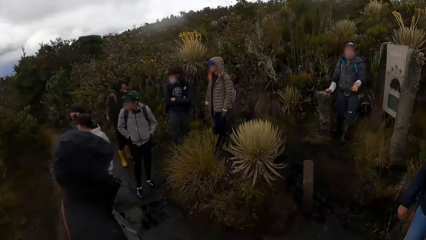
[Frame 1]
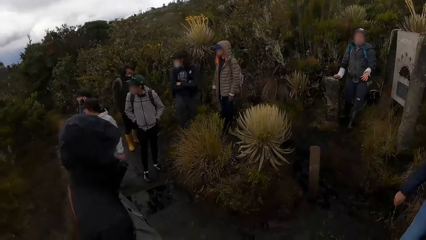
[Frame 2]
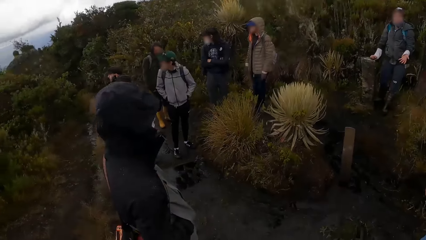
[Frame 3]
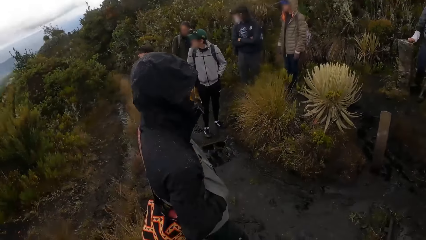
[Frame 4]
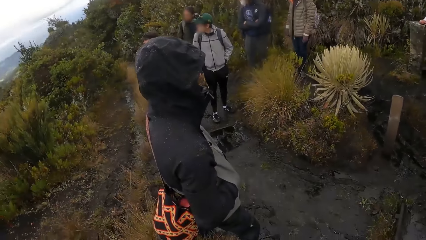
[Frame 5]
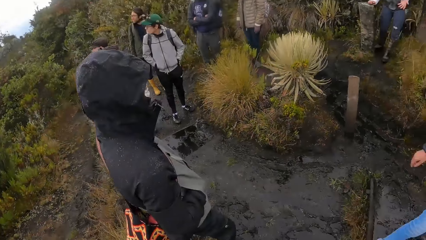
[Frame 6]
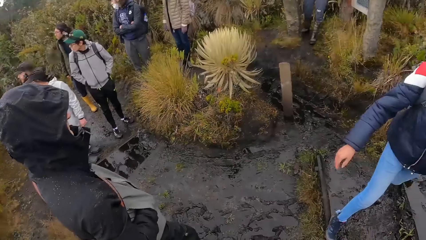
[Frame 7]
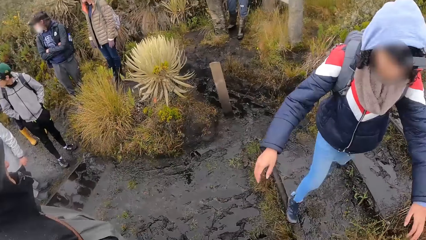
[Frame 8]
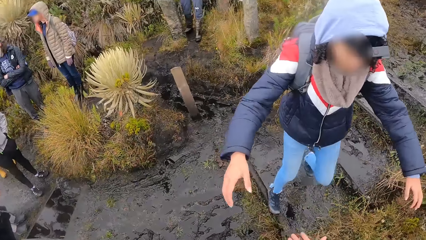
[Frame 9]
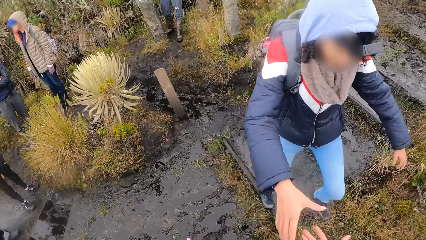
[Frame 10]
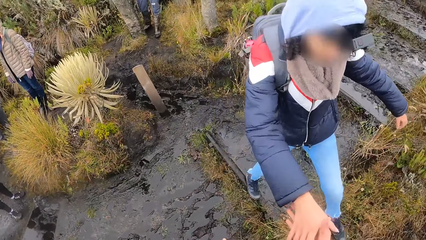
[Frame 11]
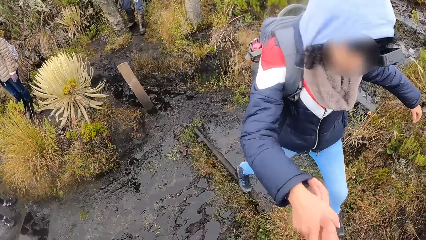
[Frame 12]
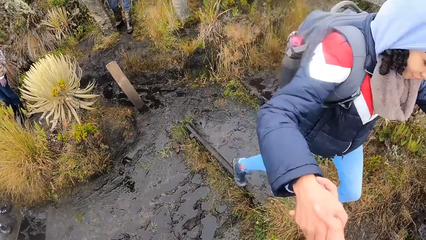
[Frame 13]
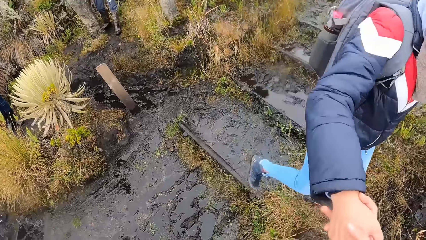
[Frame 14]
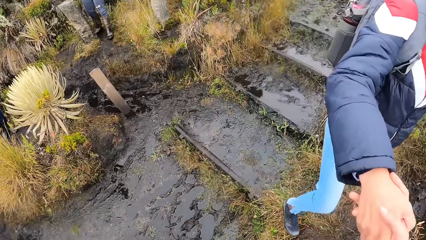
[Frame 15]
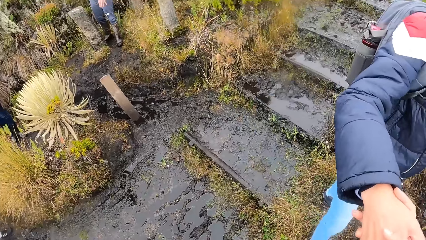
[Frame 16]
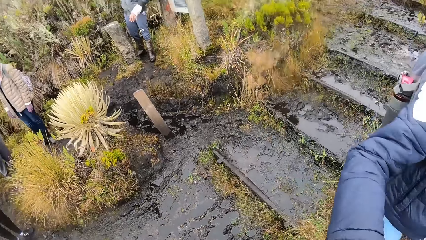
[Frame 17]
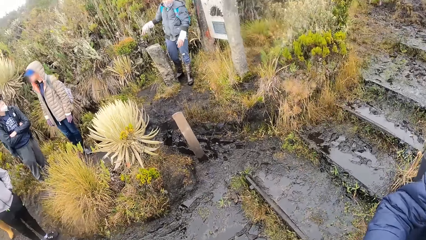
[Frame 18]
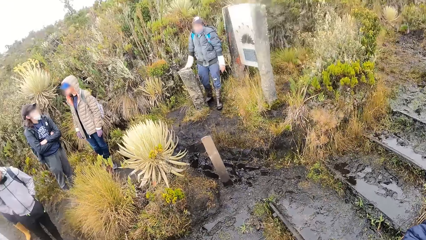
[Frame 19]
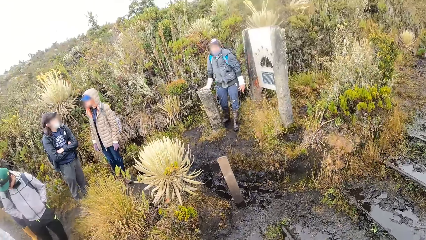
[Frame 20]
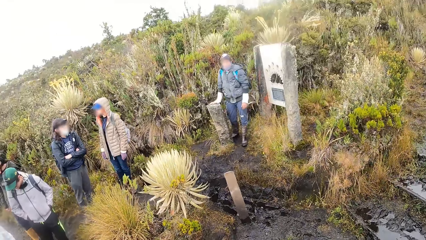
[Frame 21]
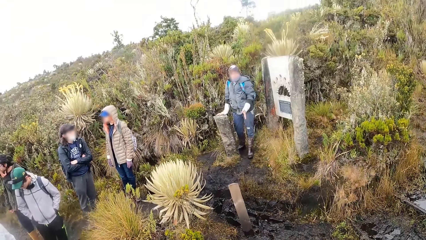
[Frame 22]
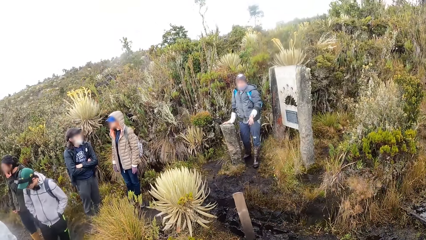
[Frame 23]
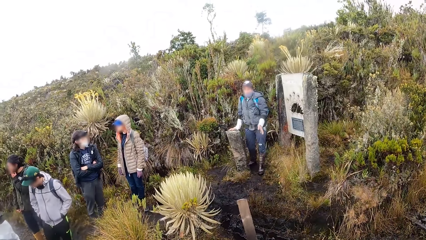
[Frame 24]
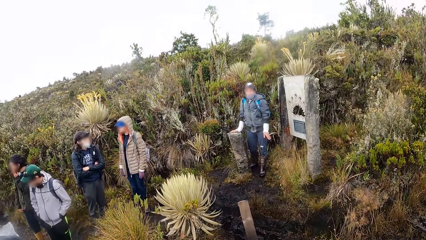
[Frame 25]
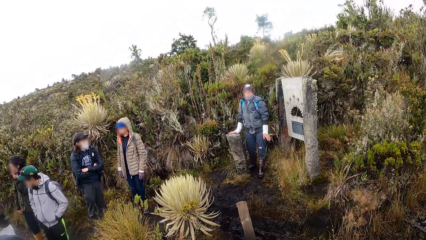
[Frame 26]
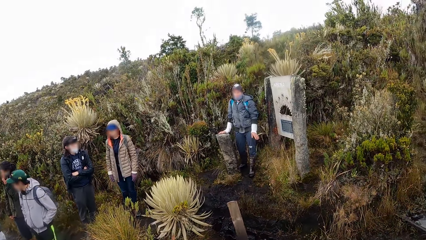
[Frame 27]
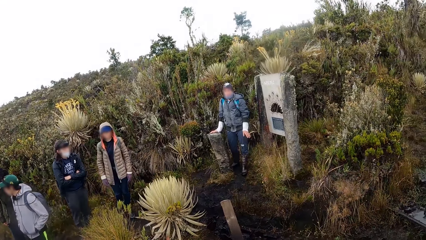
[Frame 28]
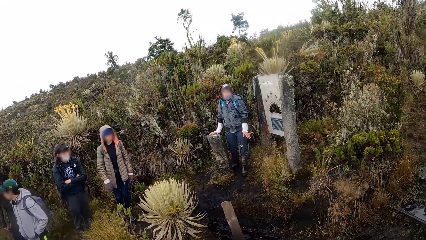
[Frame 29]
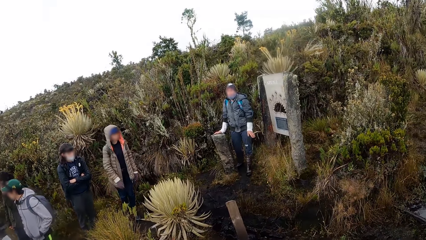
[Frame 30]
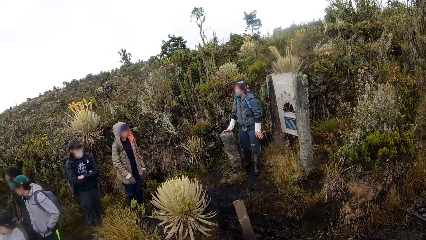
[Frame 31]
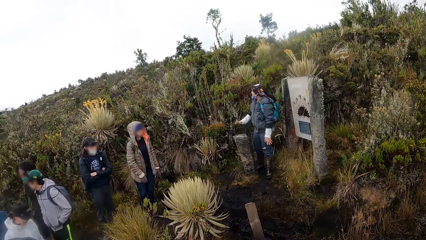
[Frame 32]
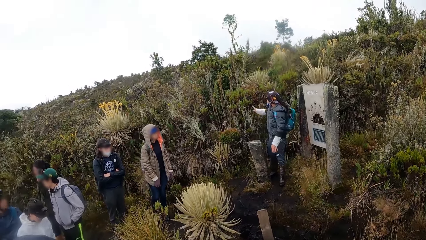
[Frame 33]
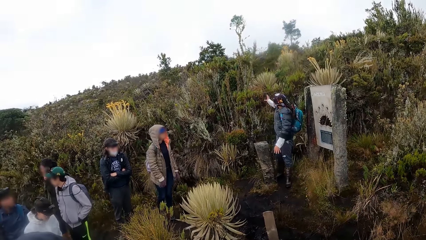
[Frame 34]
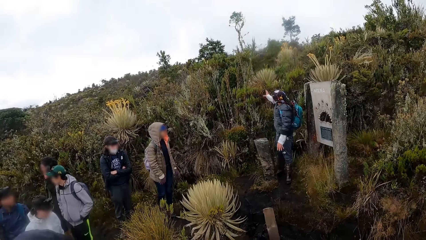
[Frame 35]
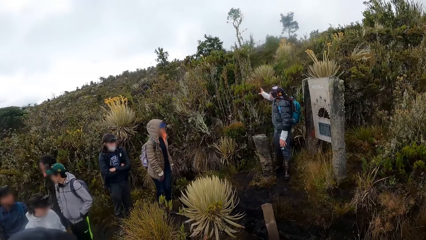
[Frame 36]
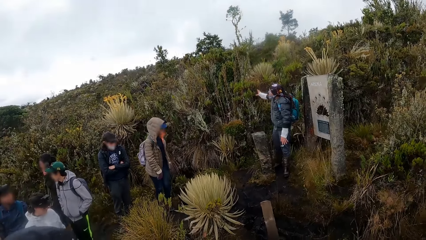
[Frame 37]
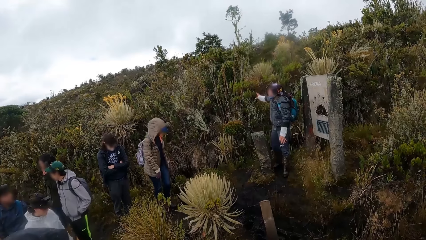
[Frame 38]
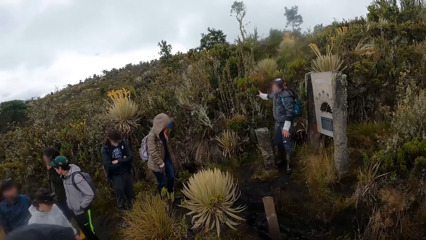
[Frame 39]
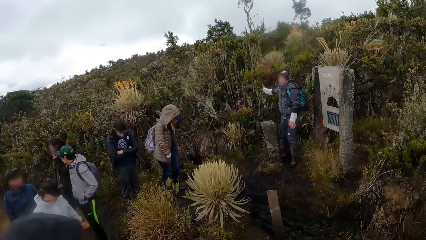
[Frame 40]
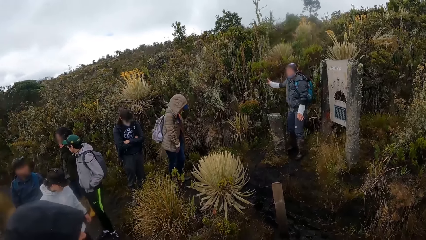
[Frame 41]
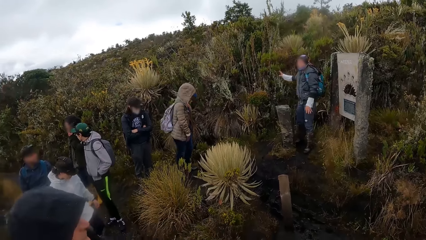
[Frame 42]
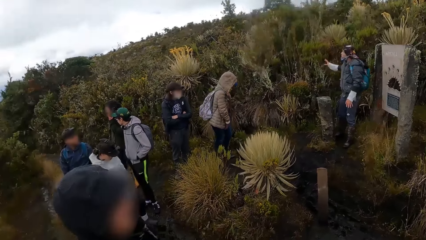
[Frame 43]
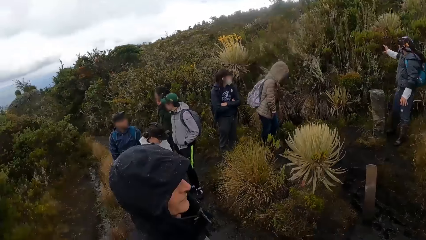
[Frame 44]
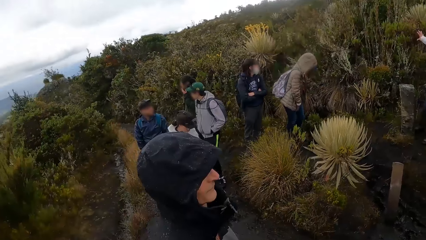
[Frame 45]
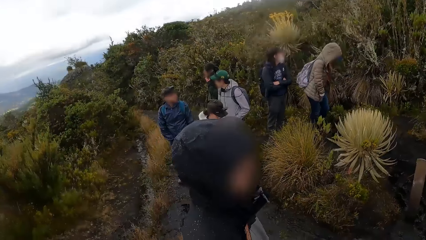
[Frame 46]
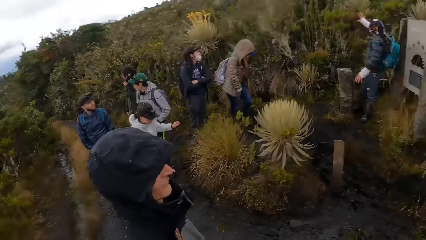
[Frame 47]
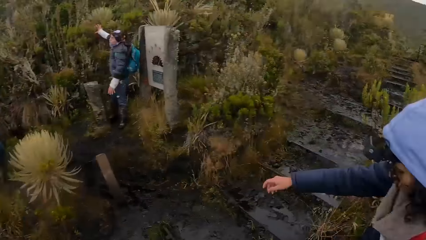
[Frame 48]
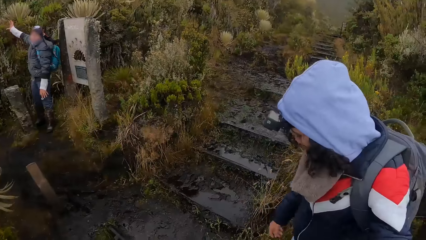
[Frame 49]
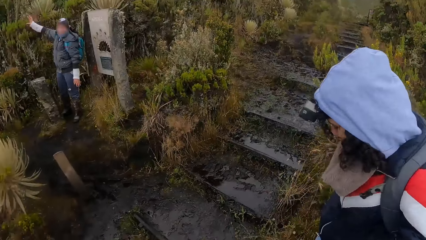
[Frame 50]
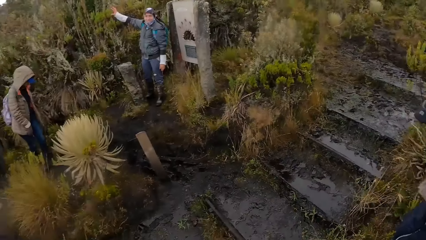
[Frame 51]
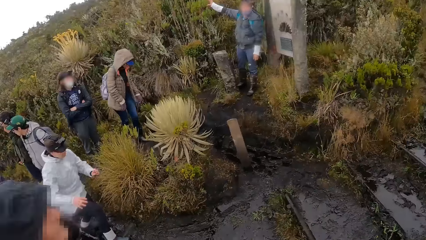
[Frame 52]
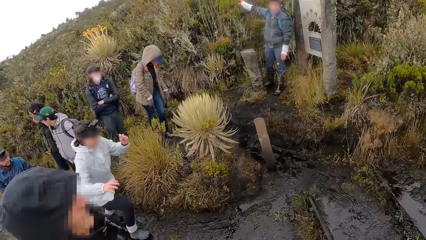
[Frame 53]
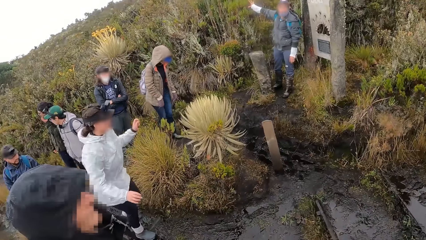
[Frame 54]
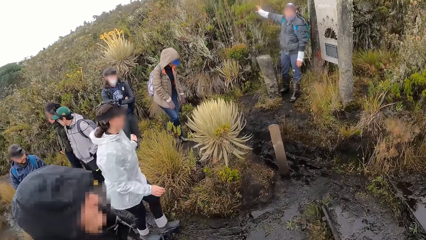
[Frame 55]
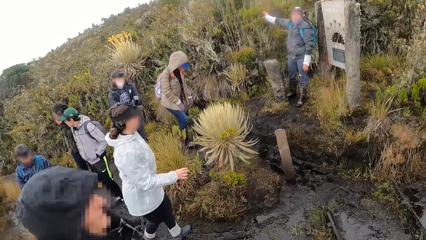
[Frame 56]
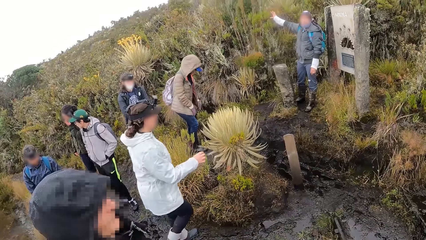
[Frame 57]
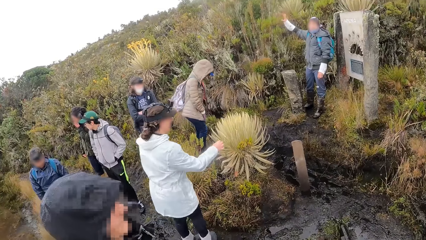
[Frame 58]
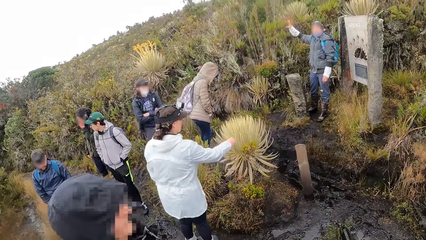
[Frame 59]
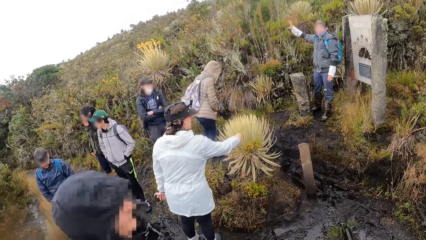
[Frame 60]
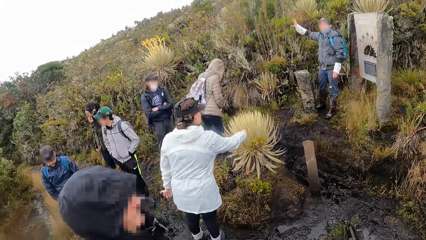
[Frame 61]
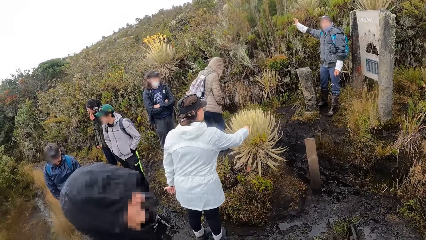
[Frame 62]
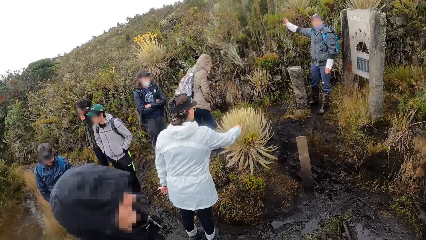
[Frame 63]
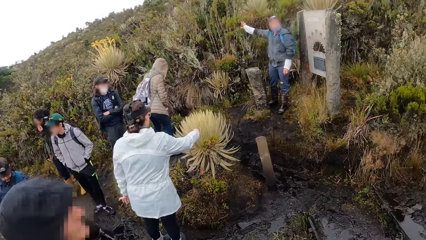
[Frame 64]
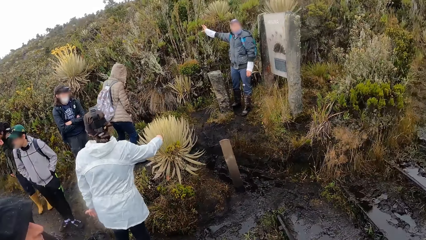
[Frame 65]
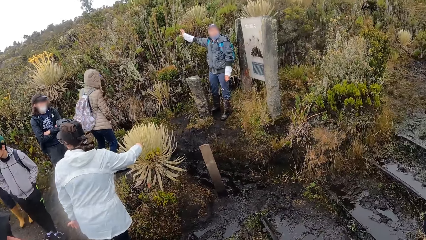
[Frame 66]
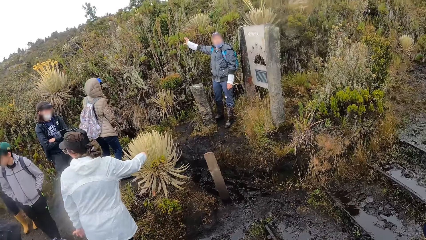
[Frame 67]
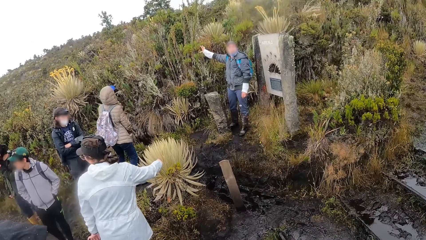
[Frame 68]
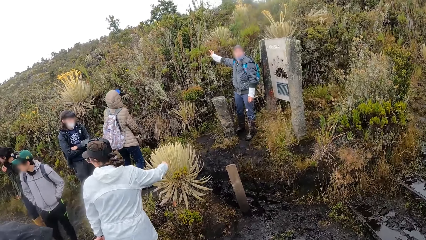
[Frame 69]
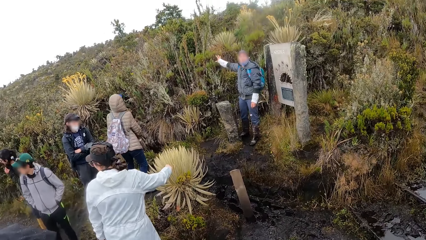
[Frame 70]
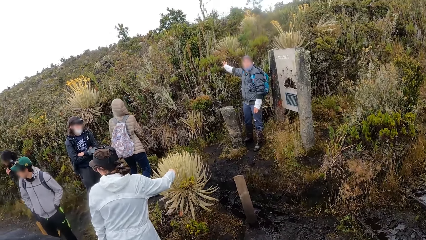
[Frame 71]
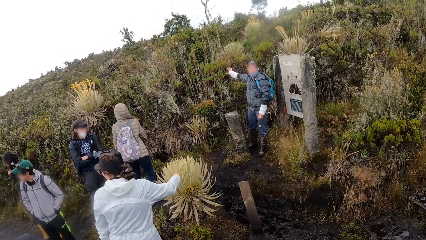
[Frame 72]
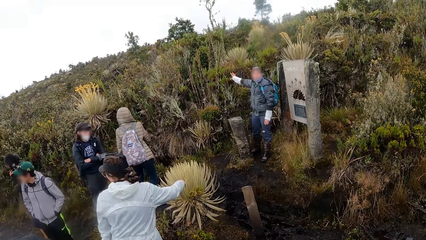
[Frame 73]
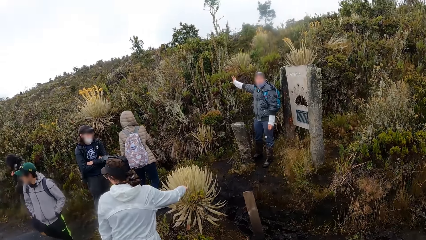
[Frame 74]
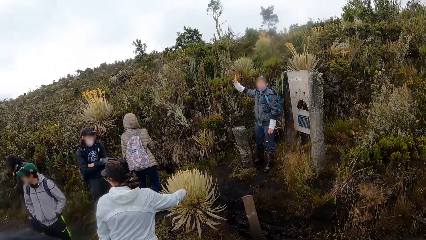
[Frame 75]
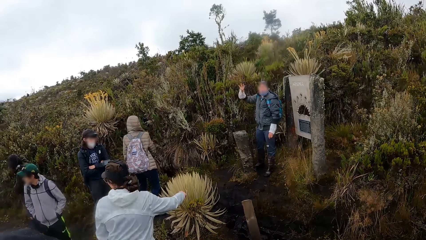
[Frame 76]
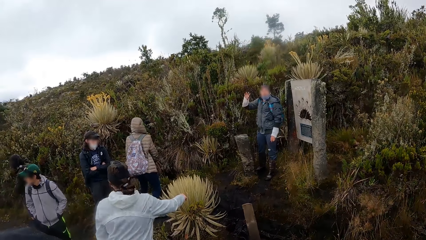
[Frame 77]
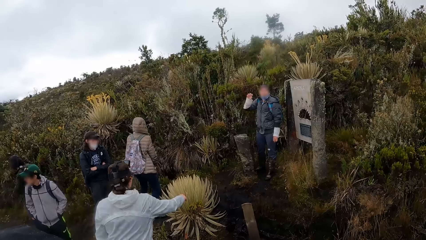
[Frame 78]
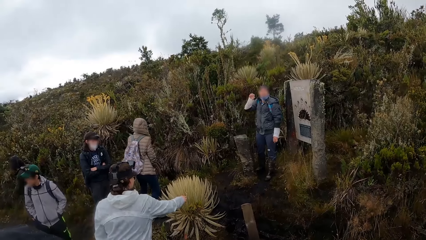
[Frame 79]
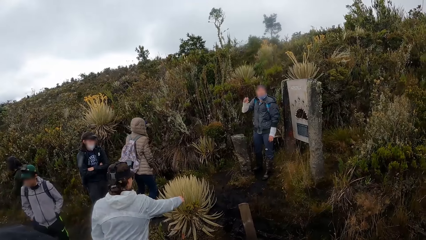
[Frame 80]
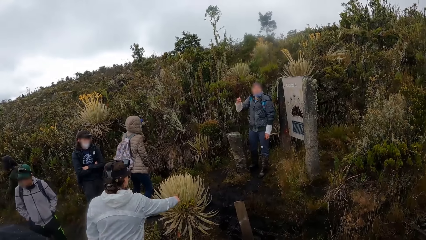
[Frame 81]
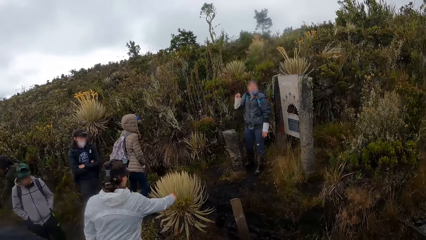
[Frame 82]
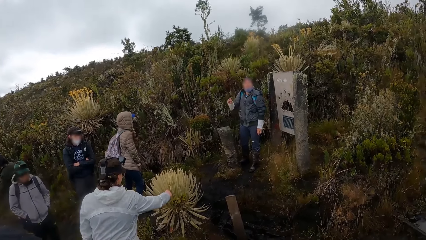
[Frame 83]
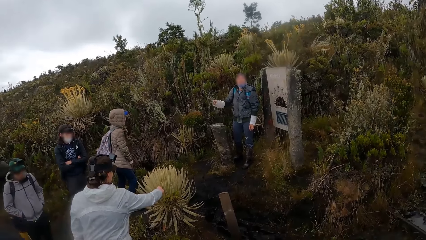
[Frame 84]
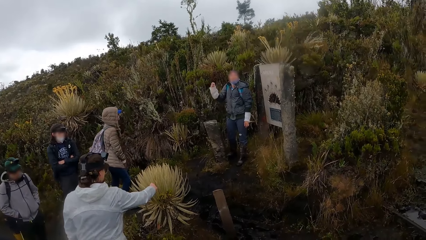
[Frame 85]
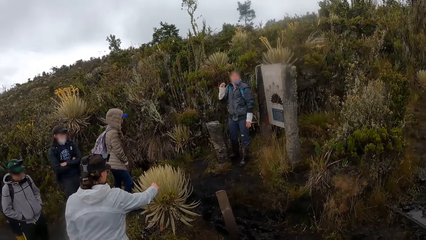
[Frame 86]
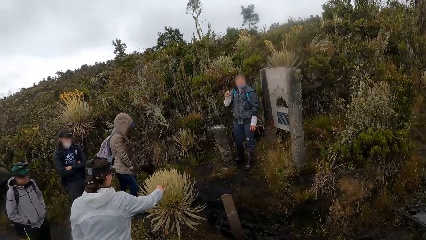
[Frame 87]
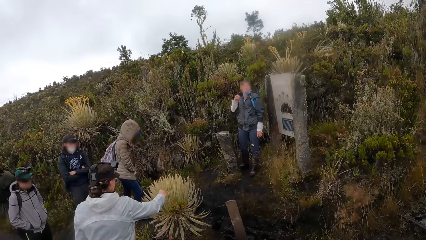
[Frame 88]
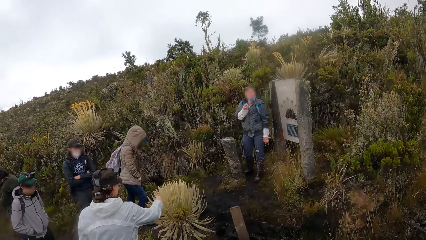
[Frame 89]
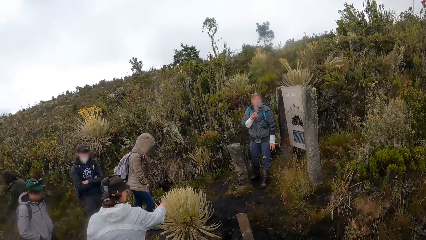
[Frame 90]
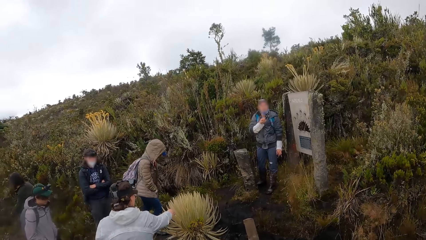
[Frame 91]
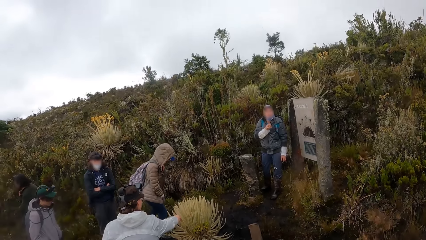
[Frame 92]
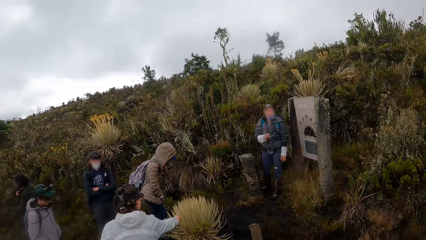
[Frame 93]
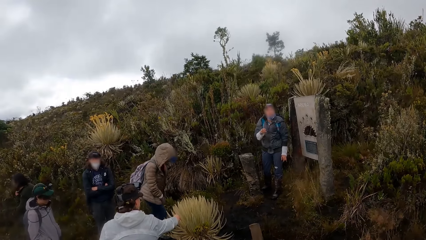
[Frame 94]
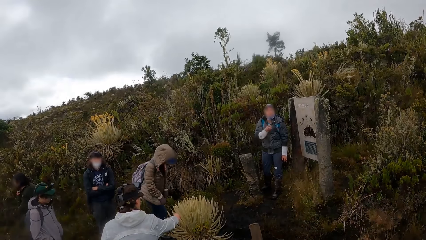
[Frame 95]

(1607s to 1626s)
A woman walks towards the camera wearer. The woman holds hands with the camera wearer. Another woman interacts with the camera wearer and the group of people. A third woman touches the plant with her right hand.
